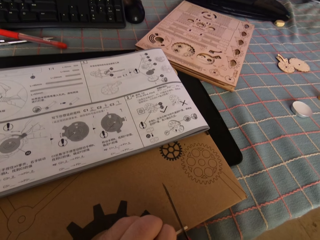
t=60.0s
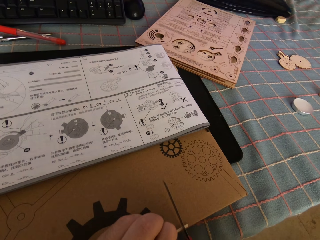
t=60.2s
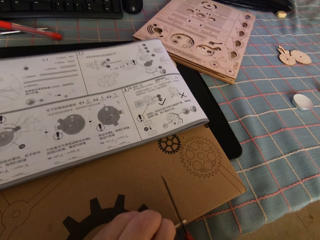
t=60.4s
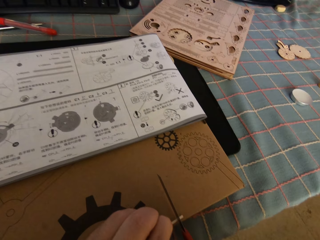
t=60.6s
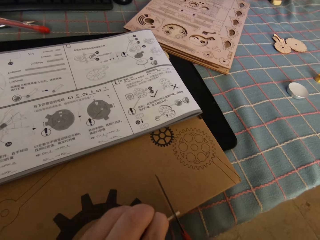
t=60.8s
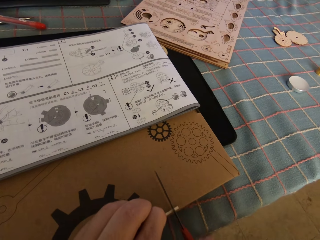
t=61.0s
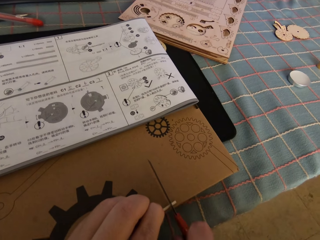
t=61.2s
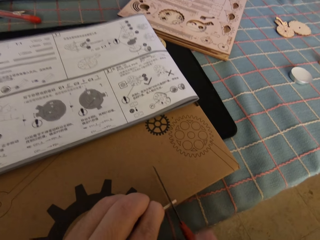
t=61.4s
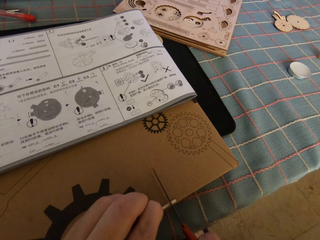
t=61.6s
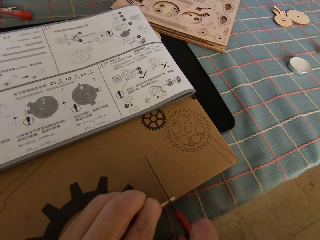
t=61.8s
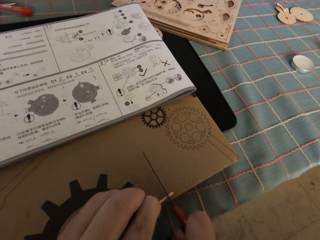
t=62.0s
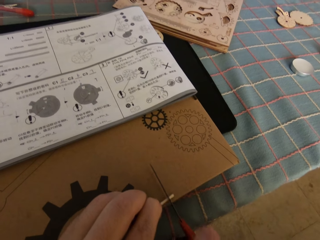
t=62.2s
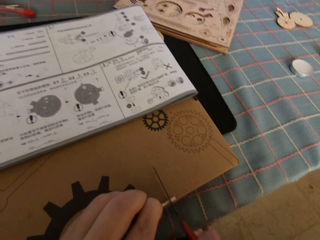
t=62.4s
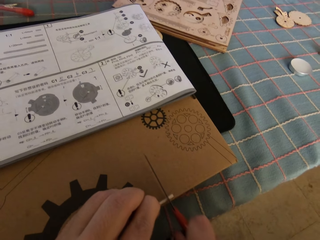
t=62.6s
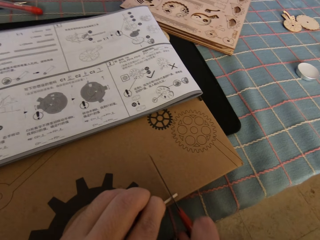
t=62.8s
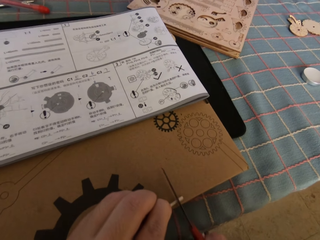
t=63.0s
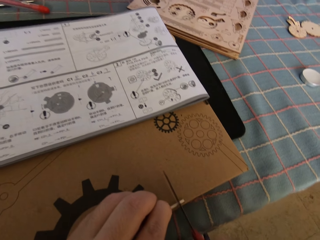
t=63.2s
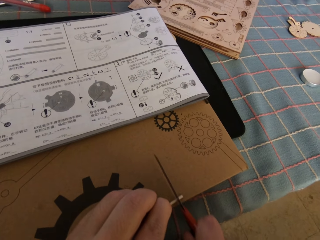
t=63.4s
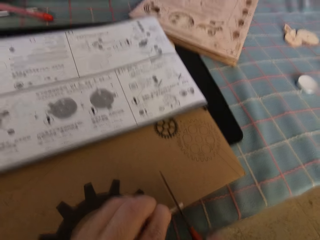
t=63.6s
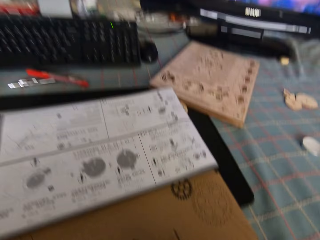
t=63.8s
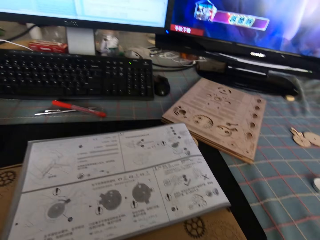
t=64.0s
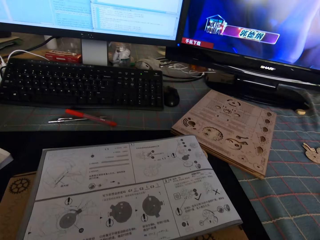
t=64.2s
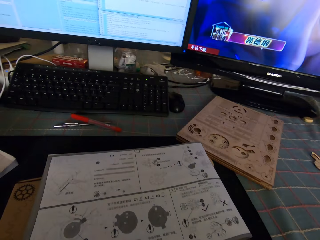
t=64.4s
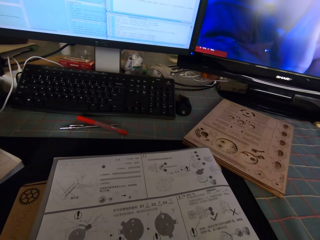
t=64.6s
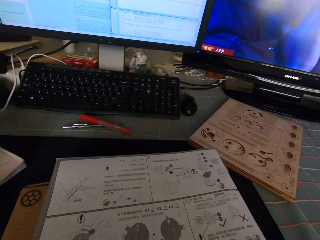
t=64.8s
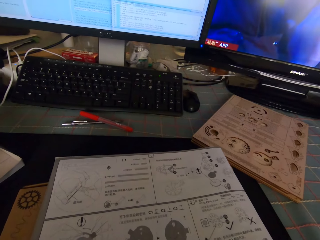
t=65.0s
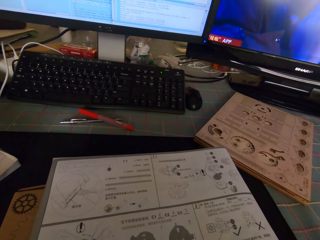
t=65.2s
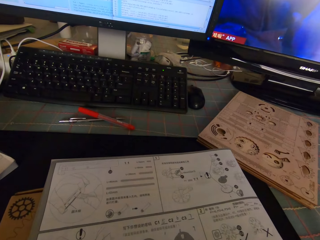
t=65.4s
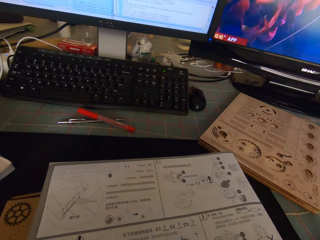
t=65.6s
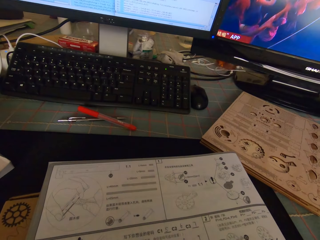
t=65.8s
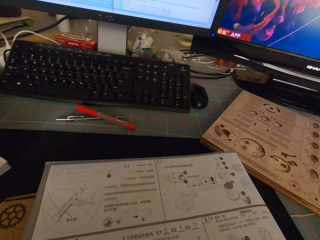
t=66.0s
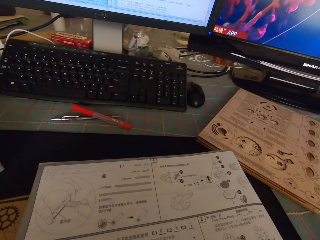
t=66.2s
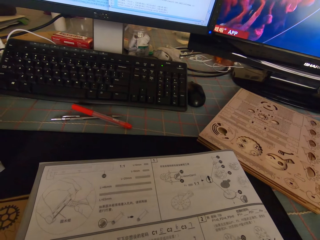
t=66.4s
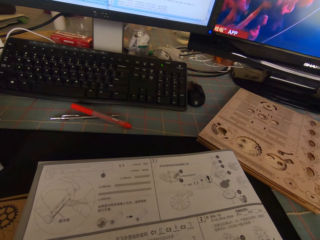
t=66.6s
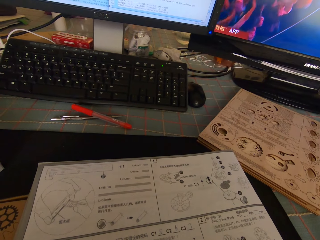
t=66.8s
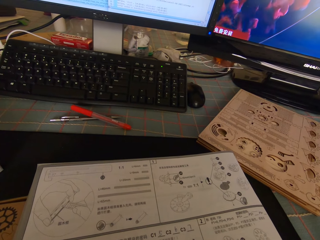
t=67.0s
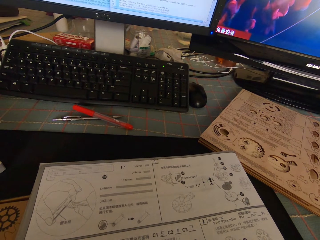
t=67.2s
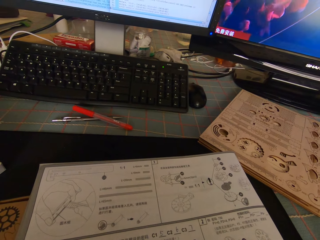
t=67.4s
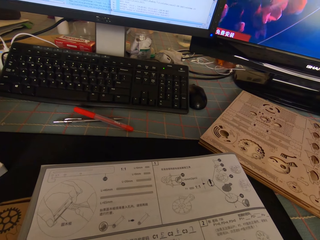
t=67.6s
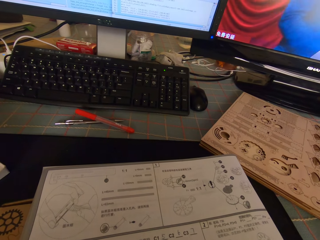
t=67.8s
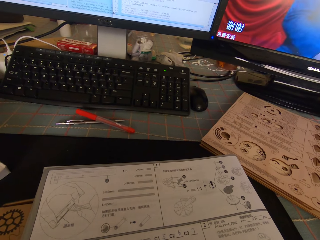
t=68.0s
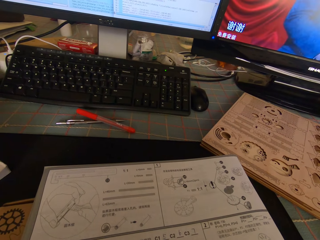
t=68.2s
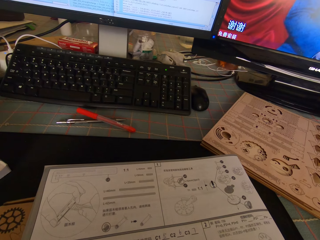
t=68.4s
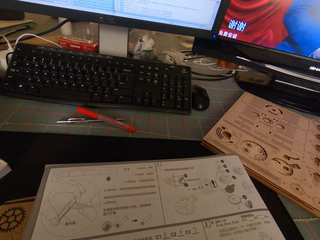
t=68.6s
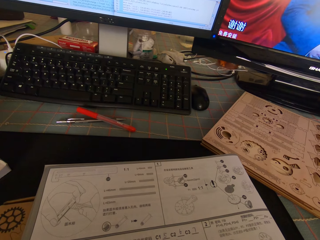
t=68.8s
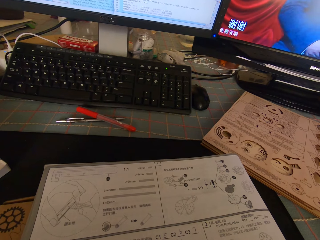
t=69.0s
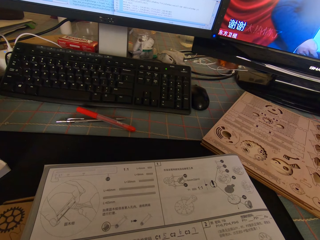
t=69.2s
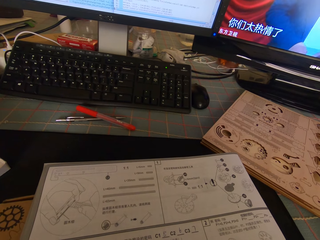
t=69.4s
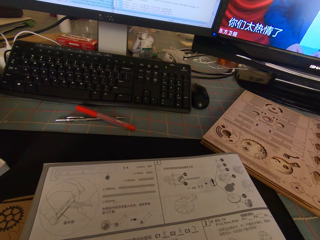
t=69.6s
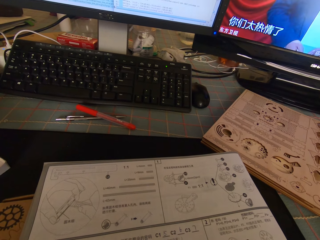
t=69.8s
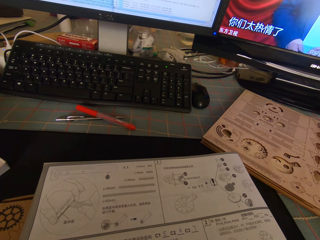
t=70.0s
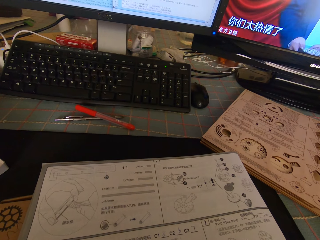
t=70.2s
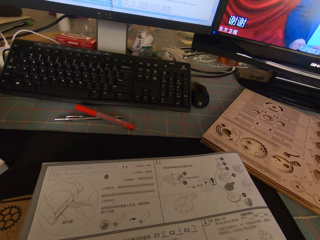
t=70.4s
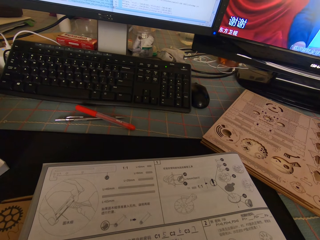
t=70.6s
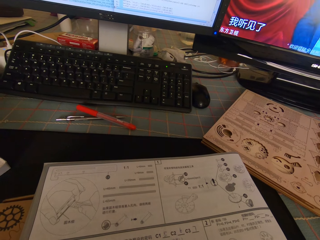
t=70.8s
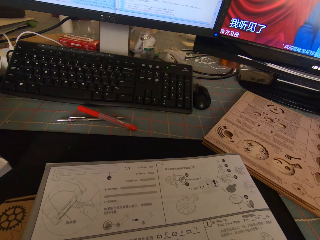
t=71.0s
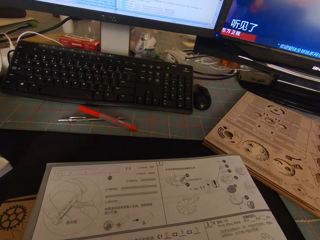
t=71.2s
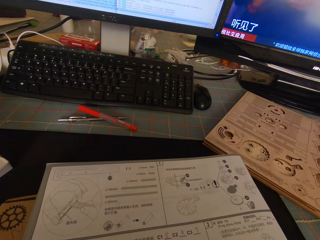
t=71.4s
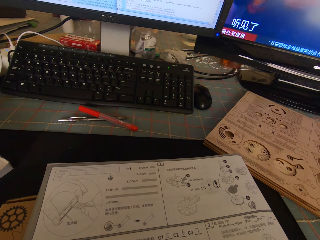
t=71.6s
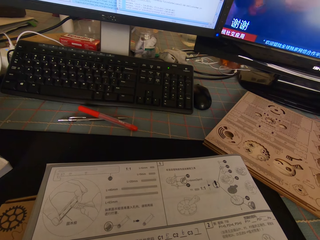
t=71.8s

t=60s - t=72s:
The camera wearer looks at the paper.

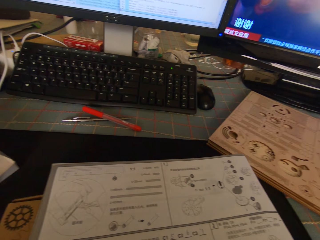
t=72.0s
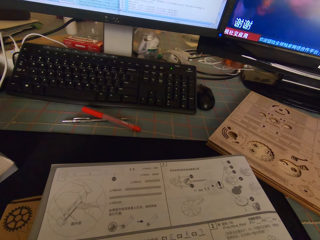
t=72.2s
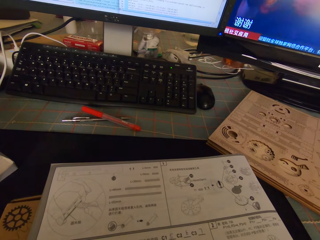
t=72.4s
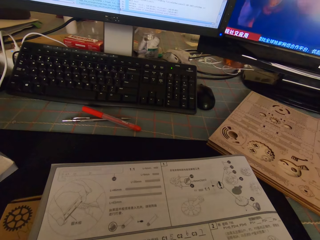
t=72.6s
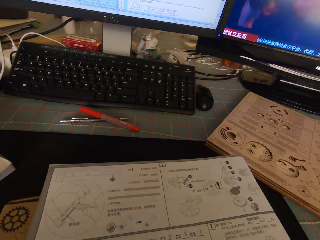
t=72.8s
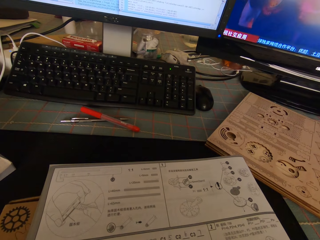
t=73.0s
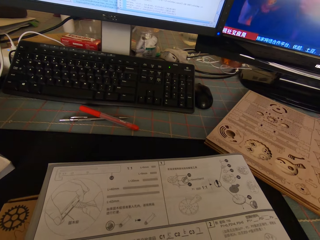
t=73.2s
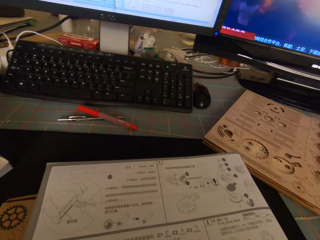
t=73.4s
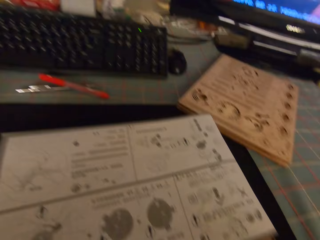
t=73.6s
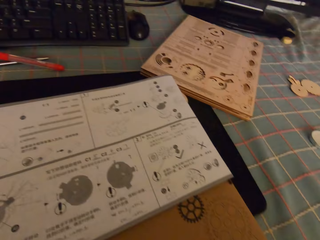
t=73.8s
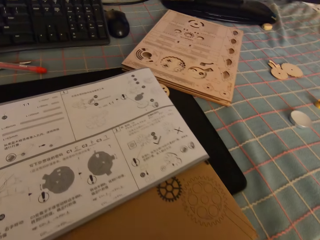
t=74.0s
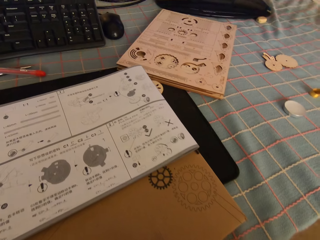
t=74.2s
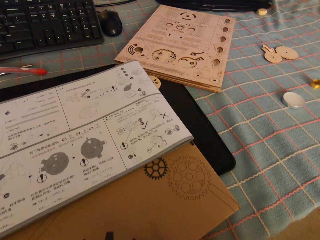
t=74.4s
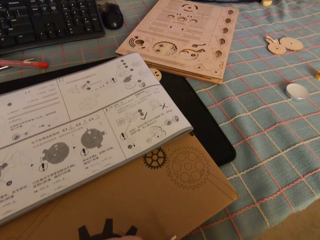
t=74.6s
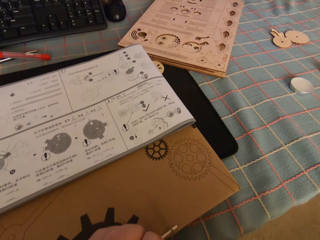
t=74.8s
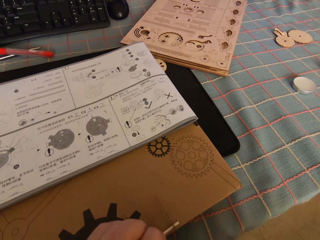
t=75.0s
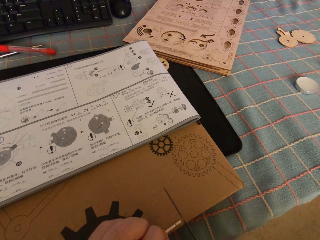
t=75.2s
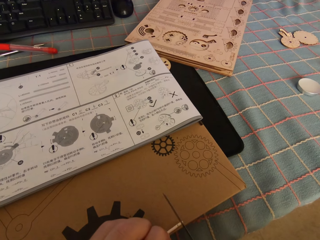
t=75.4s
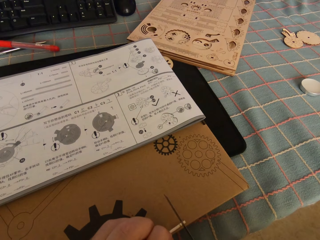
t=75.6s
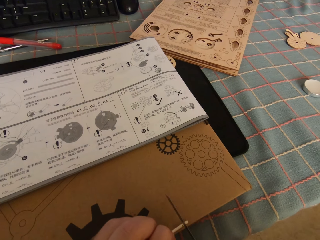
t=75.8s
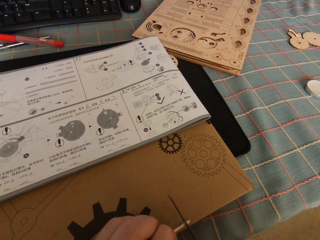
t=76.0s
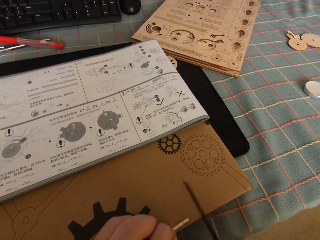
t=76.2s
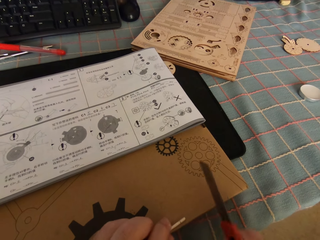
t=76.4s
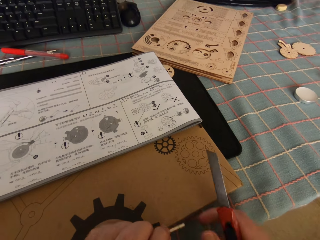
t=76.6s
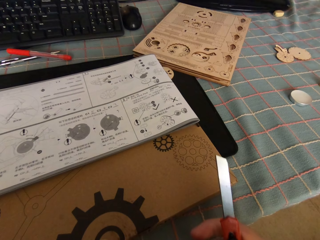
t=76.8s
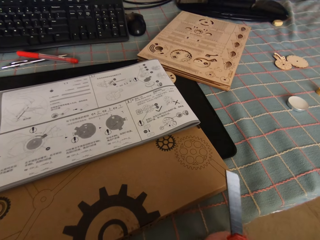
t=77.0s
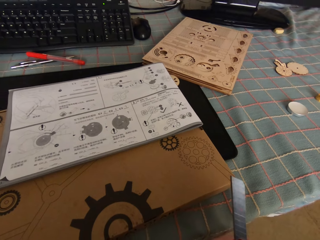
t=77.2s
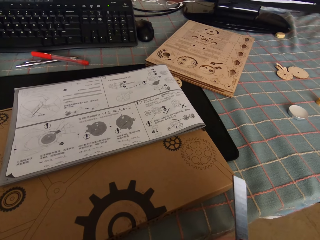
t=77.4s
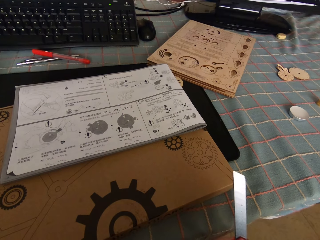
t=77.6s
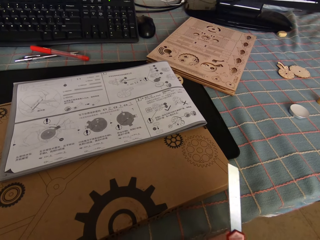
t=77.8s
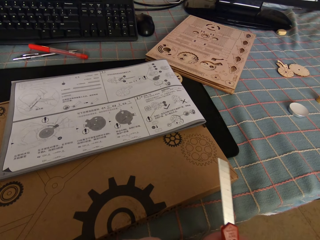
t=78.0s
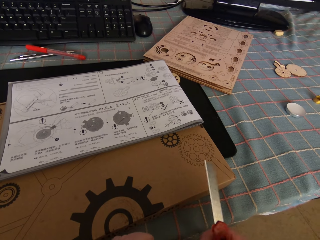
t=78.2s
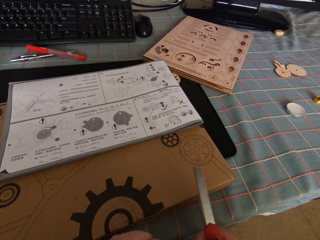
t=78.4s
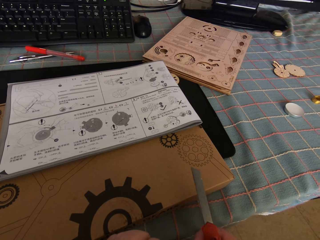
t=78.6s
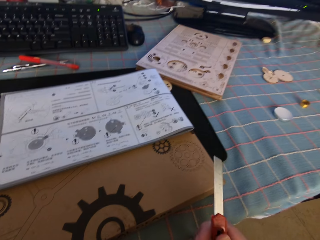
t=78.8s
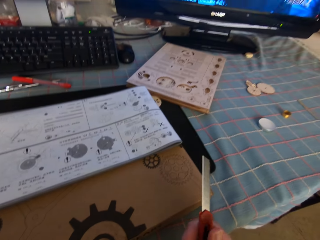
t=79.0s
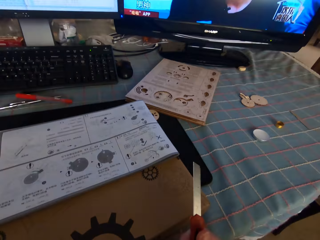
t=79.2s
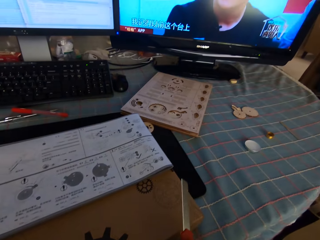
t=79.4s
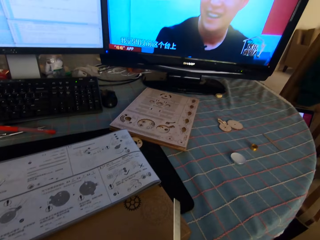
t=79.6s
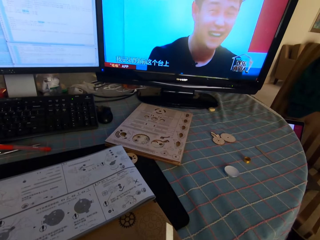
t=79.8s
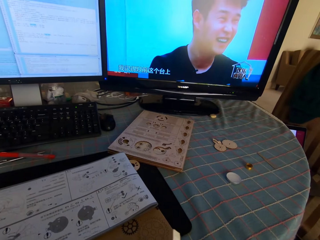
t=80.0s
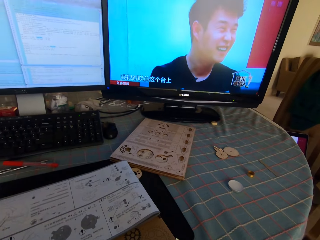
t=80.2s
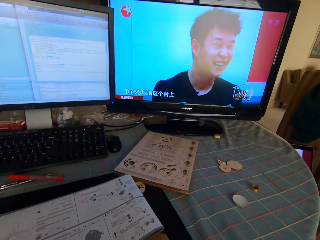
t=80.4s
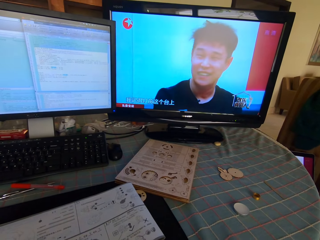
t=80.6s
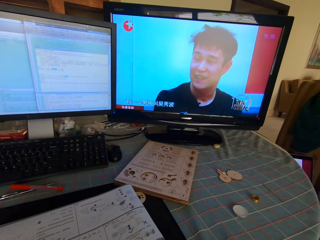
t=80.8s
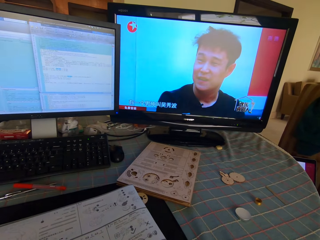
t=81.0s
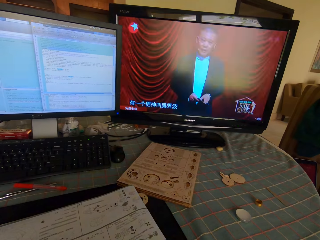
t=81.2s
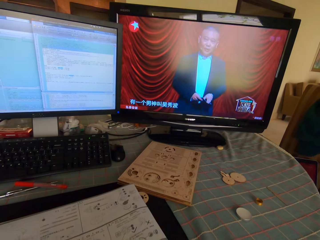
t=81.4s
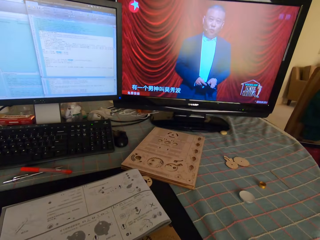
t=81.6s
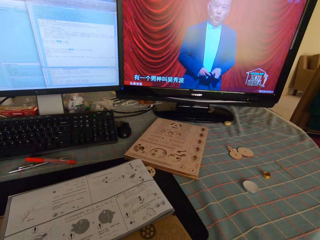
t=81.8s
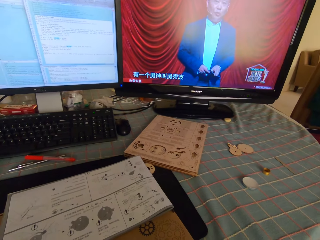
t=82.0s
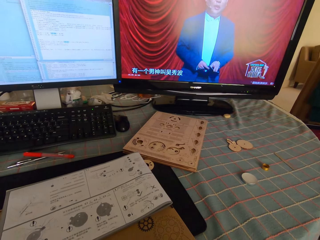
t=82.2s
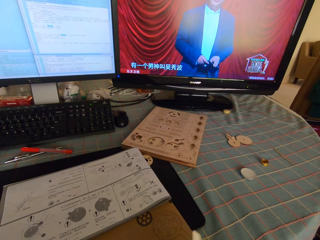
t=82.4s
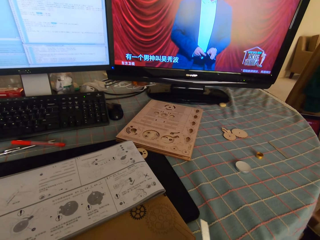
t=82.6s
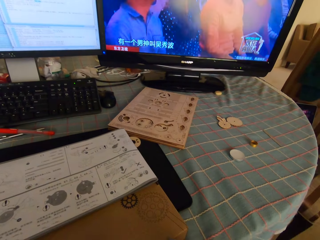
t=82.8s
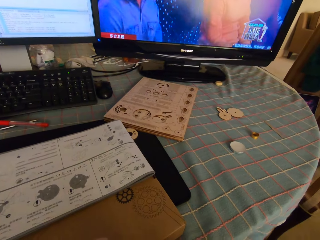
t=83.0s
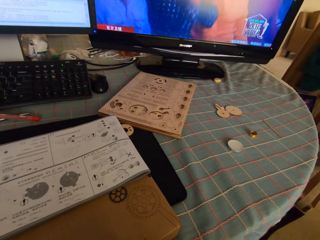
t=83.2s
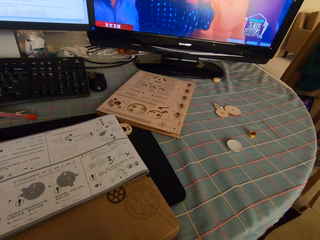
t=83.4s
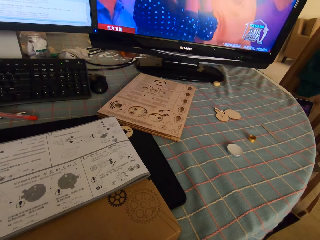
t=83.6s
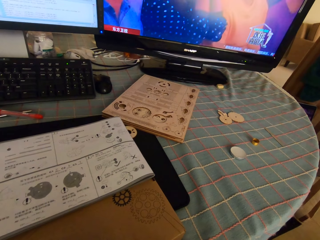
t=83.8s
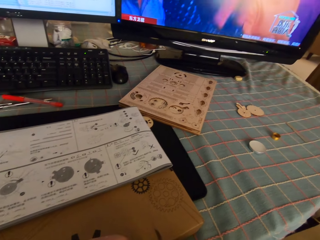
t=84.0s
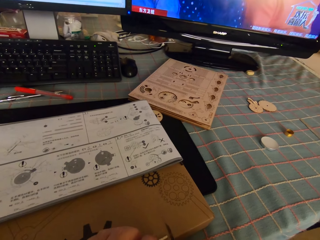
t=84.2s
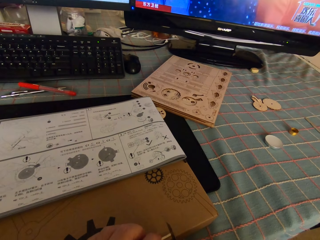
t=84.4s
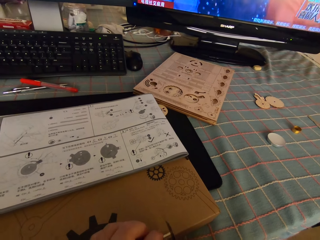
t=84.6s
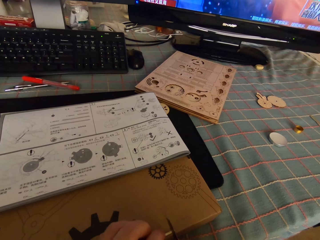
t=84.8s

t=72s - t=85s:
The camera wearer removes the round wood stick from the puzzle package box. They hold something. They do something.
